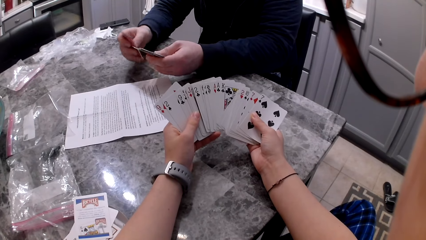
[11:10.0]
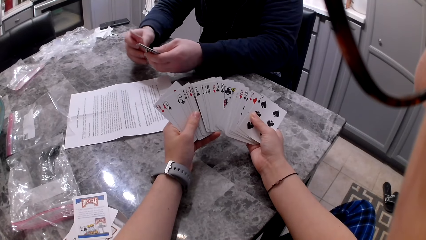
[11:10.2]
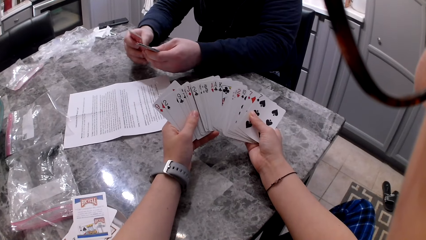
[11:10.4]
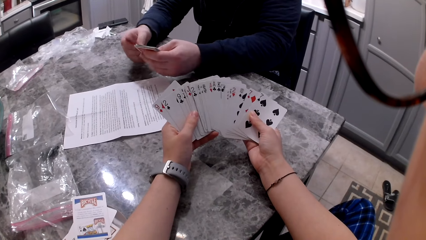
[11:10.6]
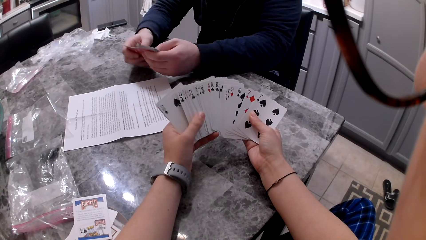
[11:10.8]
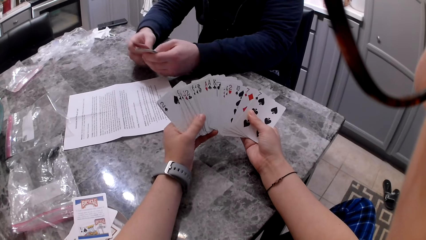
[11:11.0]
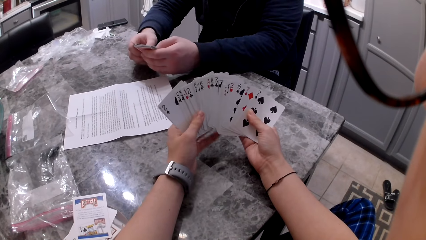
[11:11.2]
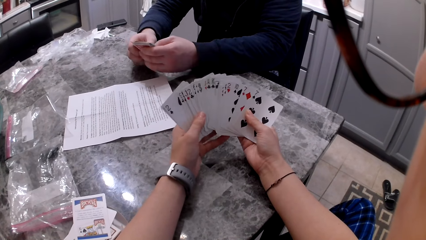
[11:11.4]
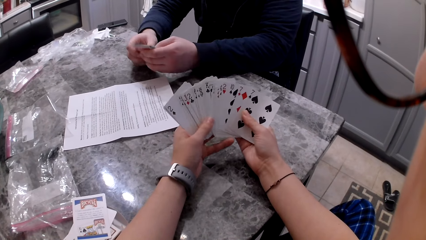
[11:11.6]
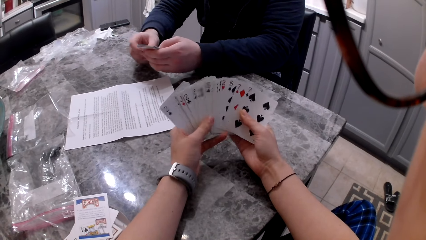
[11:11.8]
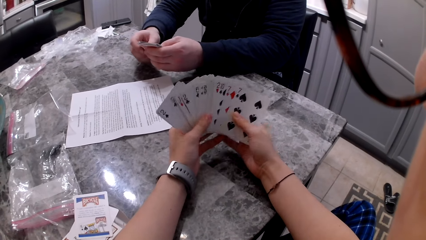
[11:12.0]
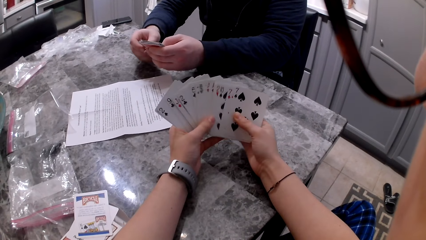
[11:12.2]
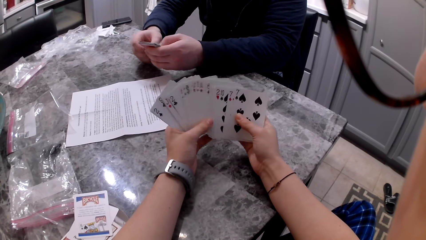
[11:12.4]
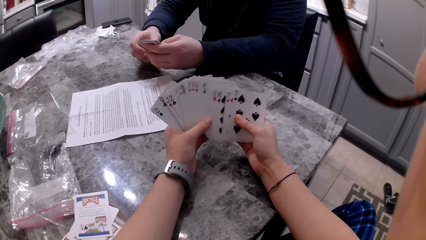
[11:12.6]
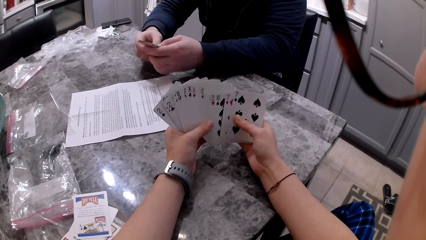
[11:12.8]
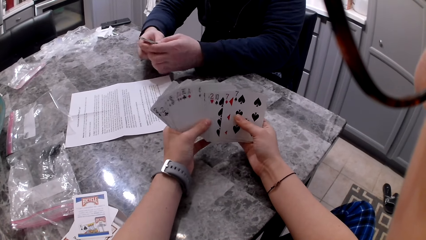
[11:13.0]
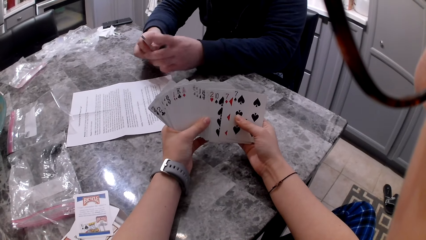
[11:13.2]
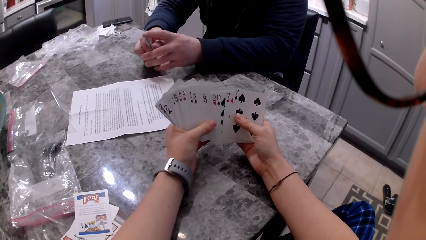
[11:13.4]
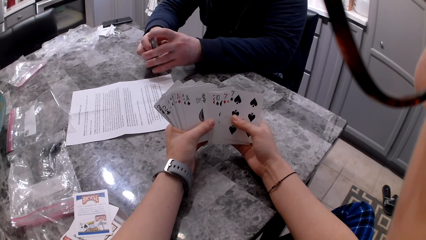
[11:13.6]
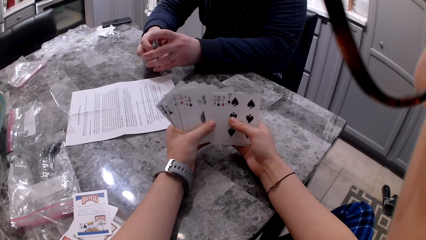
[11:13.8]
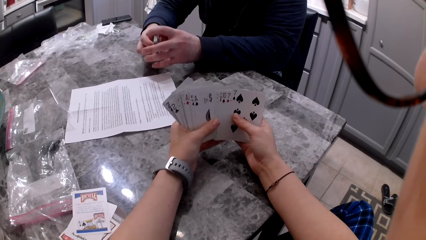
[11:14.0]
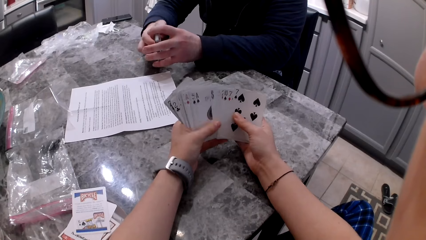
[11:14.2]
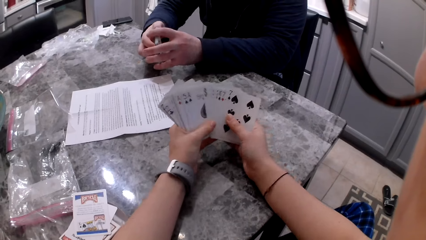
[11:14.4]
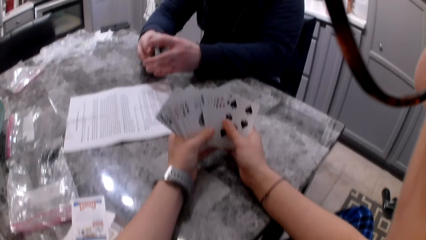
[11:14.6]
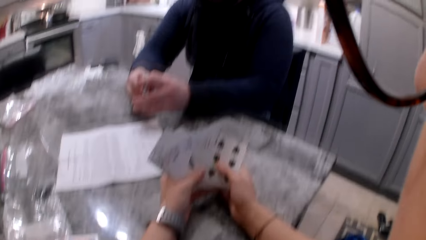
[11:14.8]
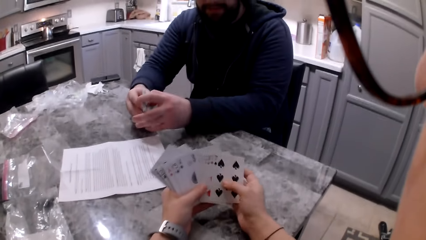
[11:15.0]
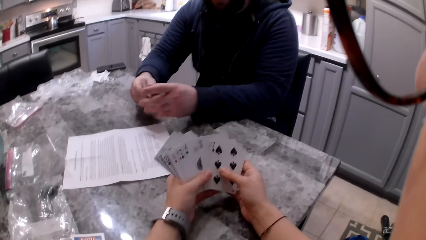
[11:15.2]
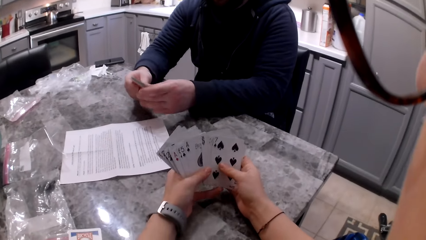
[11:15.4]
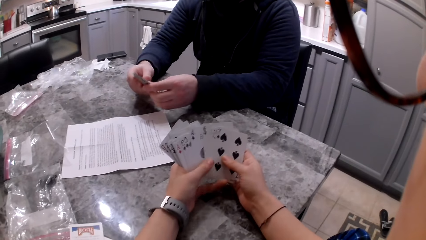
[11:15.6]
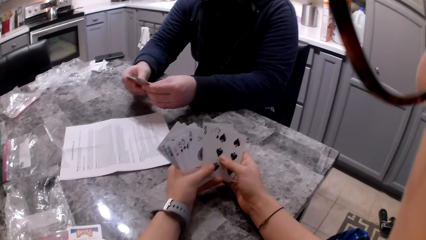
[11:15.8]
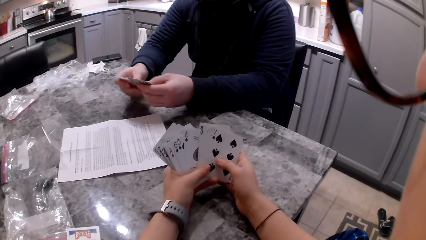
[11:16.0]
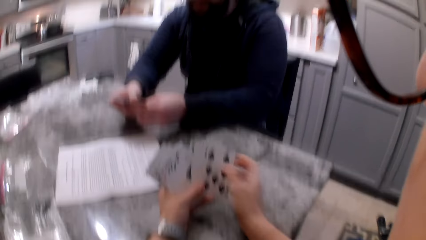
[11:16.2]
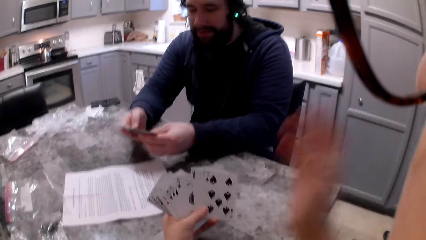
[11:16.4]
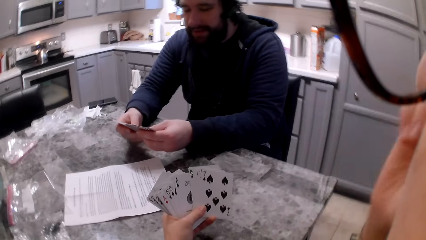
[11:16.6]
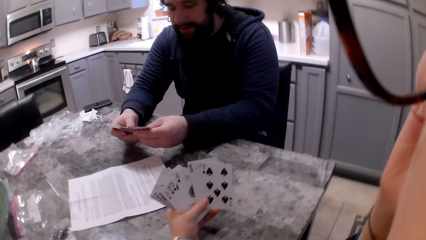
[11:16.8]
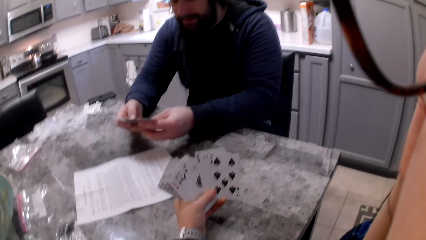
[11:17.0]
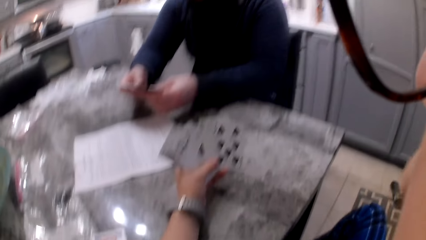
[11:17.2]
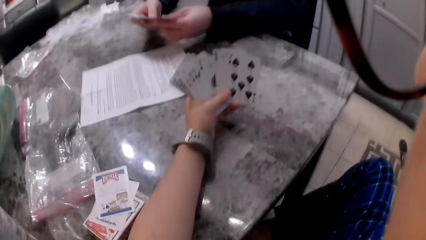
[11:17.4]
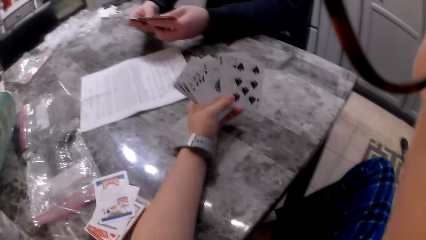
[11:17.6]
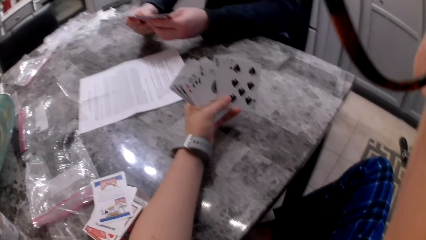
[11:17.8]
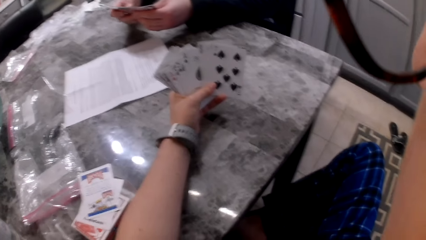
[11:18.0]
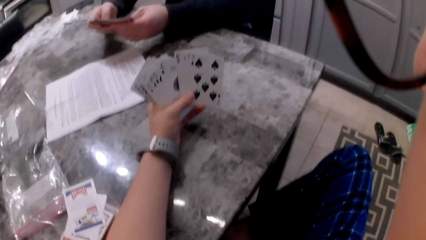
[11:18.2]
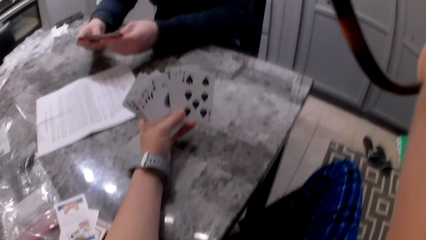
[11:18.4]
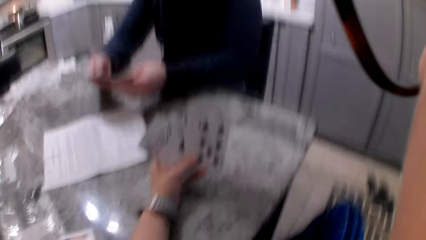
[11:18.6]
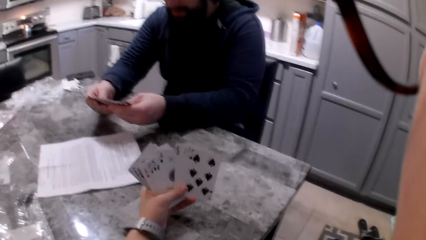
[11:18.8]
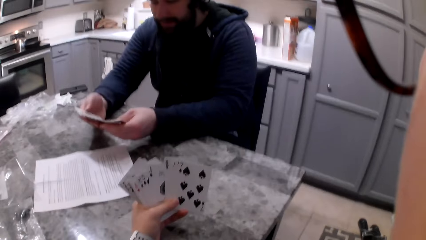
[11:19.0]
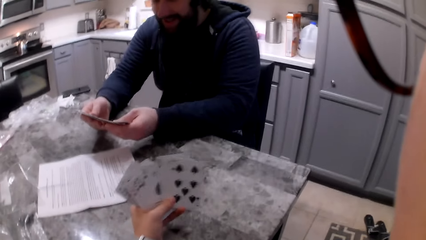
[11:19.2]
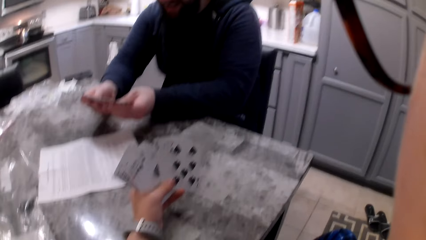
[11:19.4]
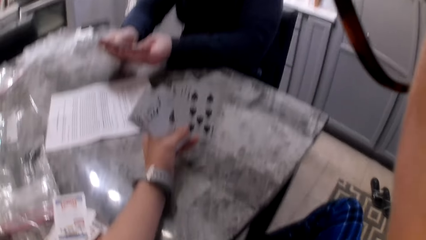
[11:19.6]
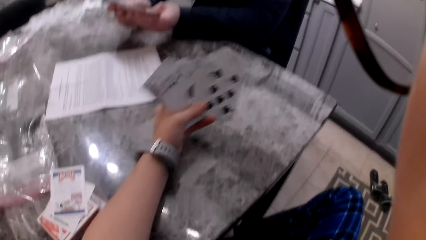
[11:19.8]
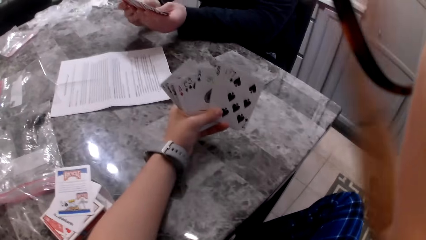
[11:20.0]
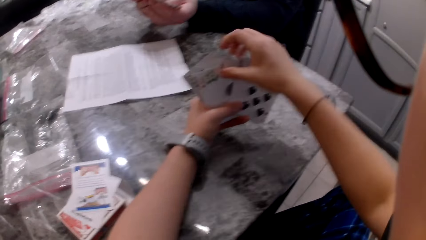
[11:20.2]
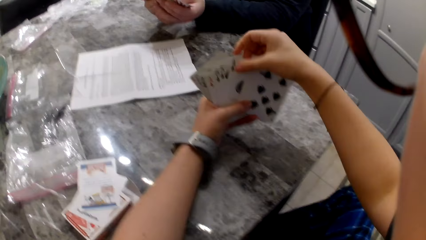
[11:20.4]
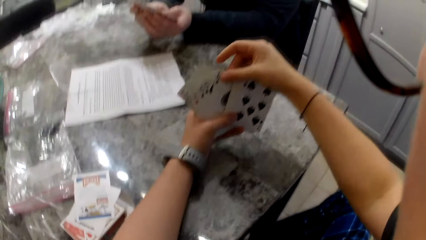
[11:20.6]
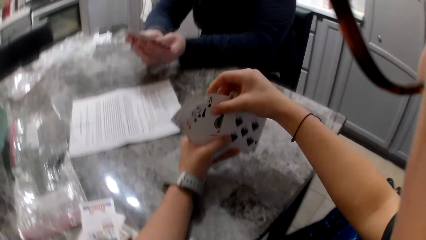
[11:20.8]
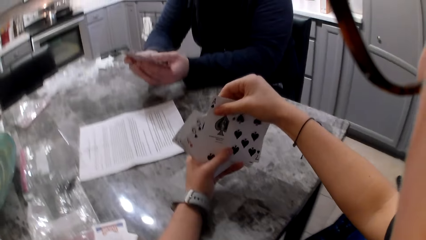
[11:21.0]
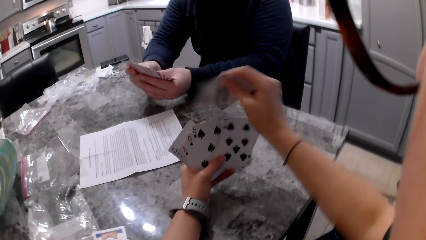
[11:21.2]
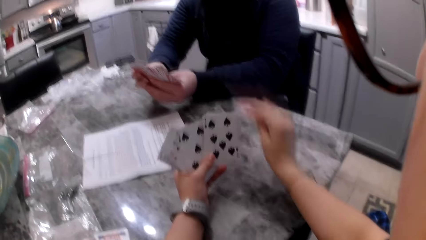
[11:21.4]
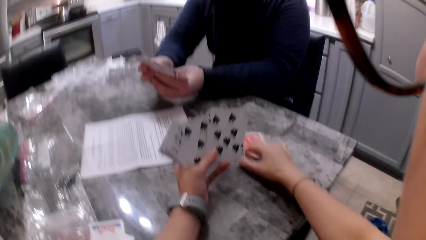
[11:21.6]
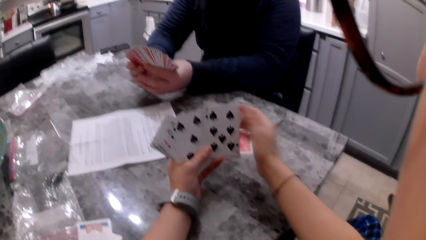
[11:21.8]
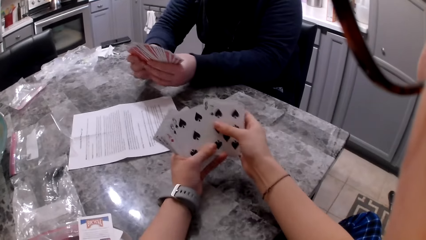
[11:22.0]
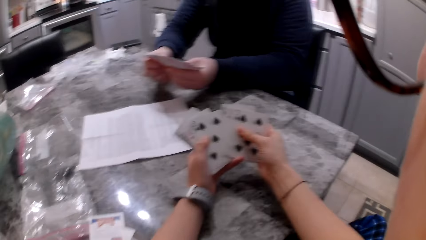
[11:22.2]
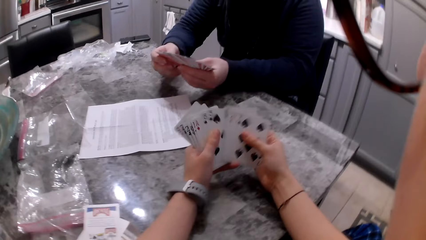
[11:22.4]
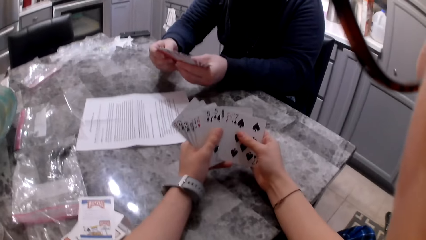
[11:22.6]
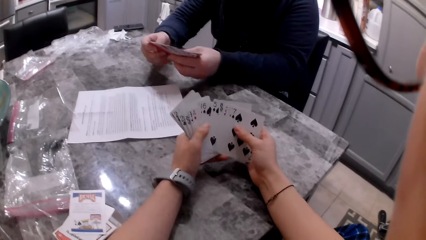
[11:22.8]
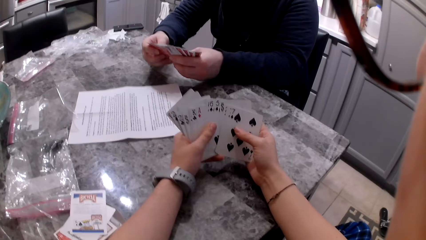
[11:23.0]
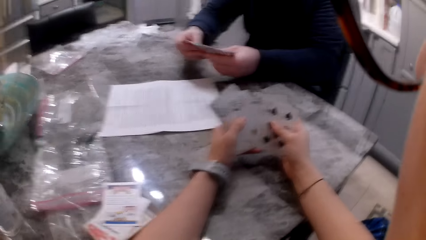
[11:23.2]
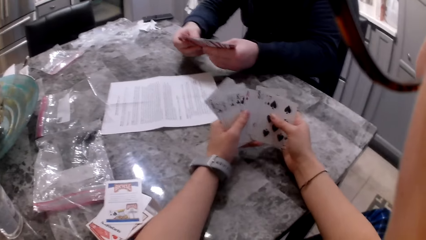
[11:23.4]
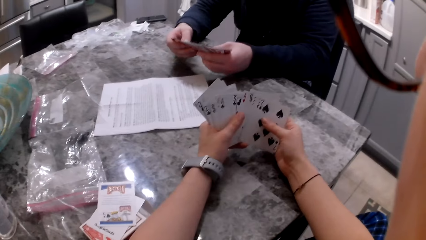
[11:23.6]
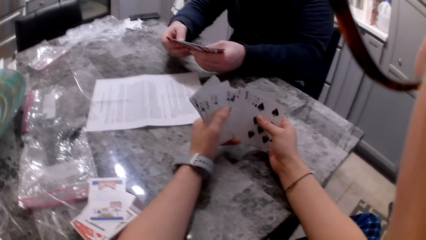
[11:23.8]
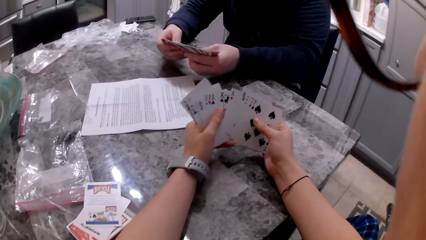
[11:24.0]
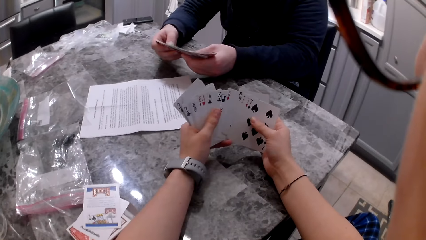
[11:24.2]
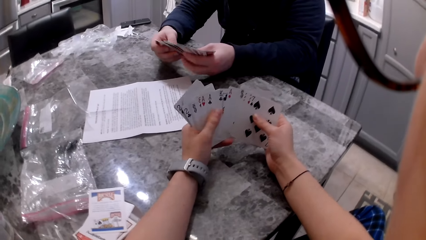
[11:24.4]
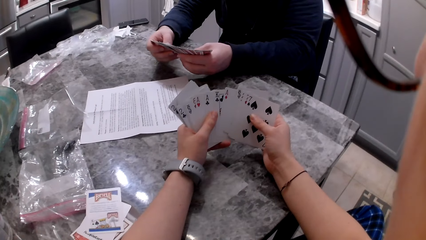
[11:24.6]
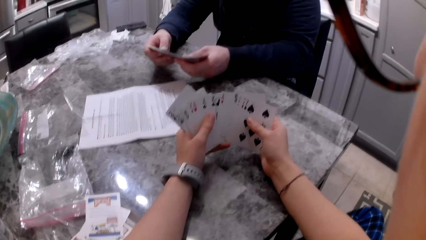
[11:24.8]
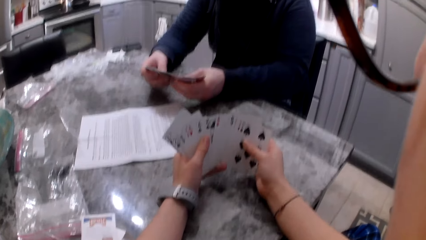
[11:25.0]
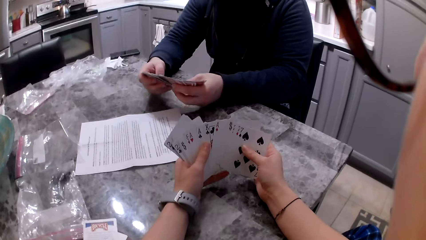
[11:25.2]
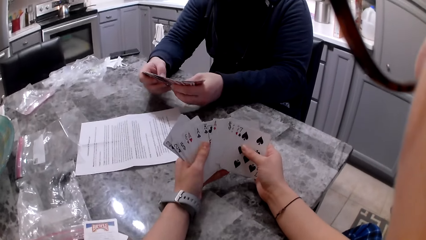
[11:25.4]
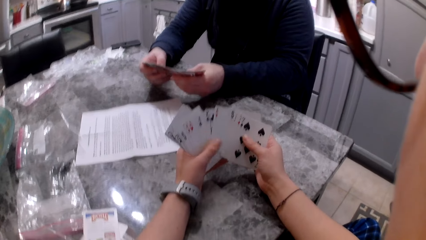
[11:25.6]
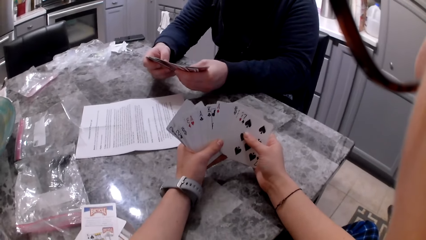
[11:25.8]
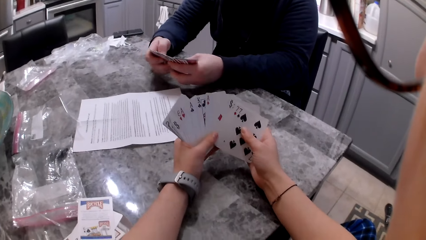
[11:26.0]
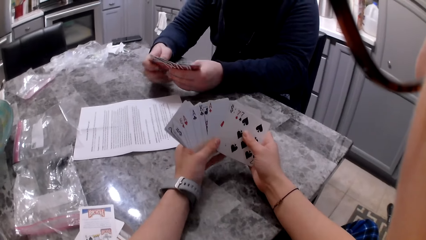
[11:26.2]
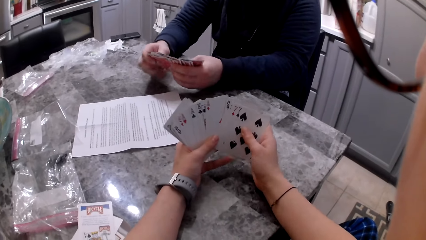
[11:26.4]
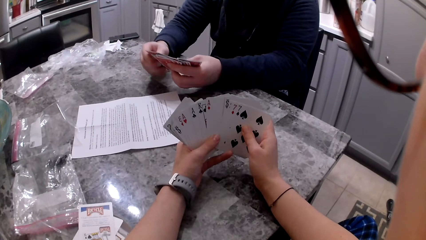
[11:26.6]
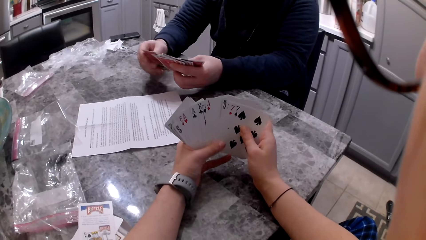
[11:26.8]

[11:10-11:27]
A man aligns cards in his hands. The camera wearer shuffles cards in her hands. The man shuffles cards in his hands. The camera wearer lifts her hands to the glasses on her face, touches her face and adjusts the glasses. The man shuffles cards in his hands. The camera wearer drops her hand back to the cards, picks up a card with her right hand and drops the card on the counter. The man shuffles cards in his hands. The camera wearer shuffles cards in her hands.
